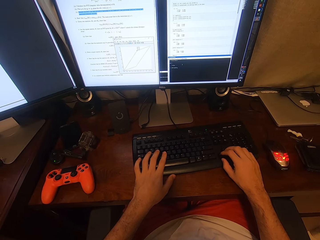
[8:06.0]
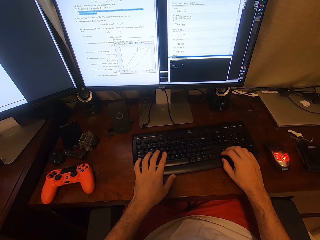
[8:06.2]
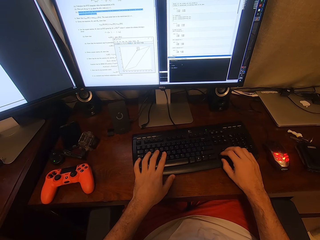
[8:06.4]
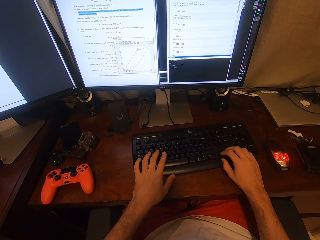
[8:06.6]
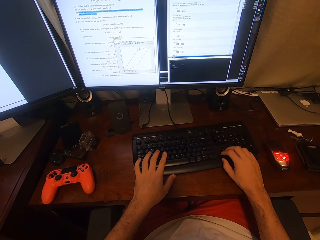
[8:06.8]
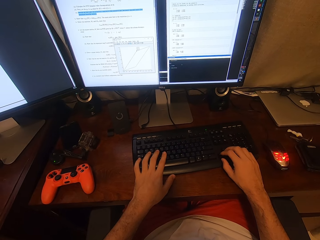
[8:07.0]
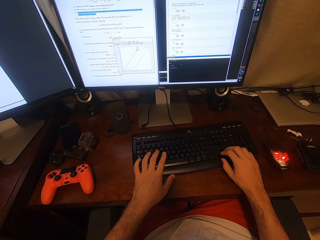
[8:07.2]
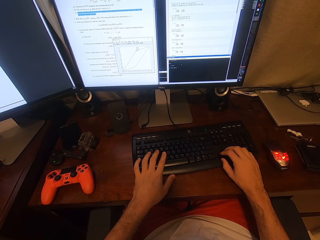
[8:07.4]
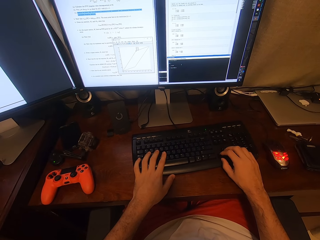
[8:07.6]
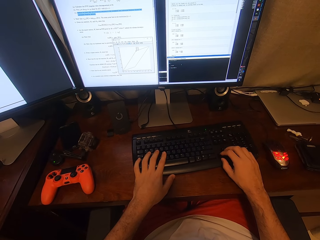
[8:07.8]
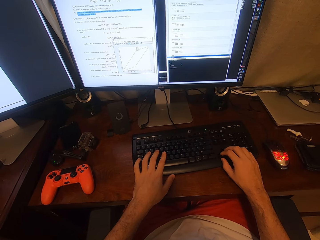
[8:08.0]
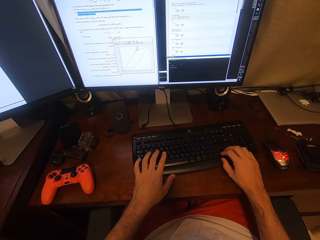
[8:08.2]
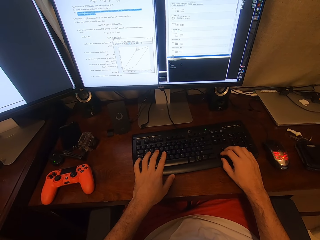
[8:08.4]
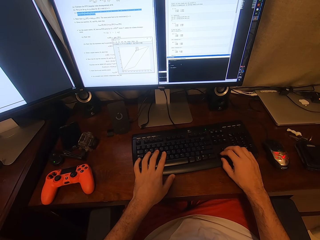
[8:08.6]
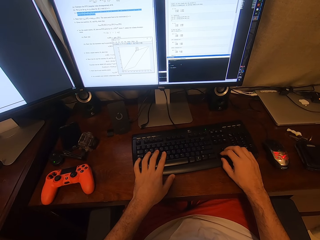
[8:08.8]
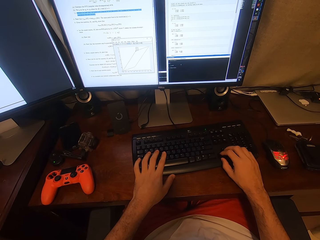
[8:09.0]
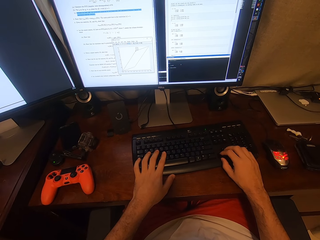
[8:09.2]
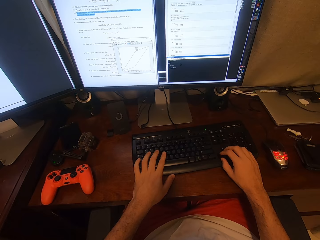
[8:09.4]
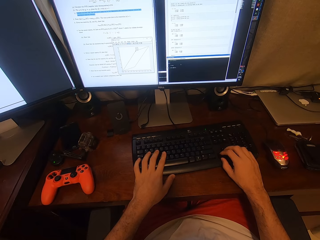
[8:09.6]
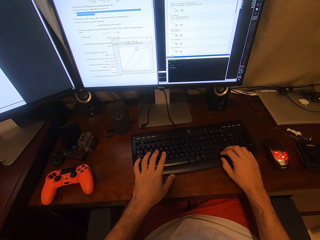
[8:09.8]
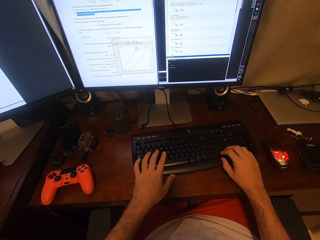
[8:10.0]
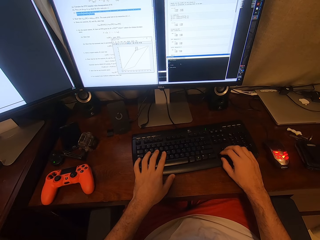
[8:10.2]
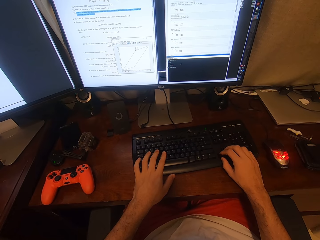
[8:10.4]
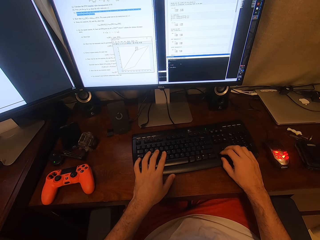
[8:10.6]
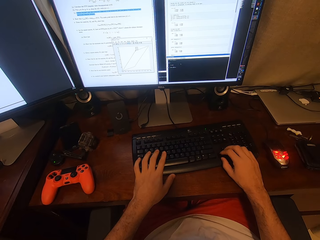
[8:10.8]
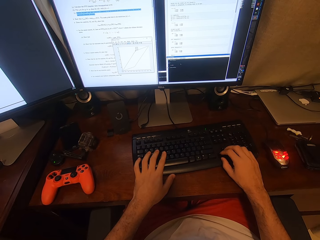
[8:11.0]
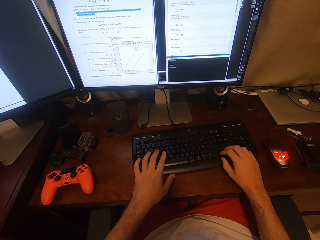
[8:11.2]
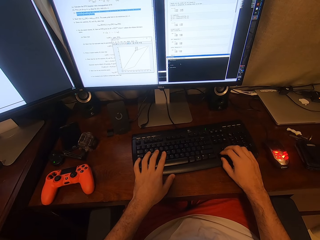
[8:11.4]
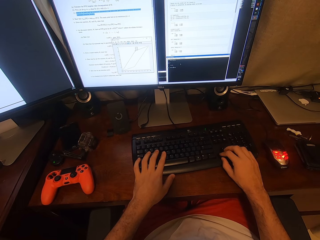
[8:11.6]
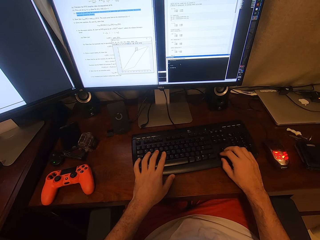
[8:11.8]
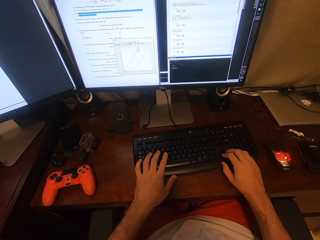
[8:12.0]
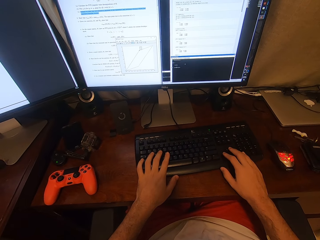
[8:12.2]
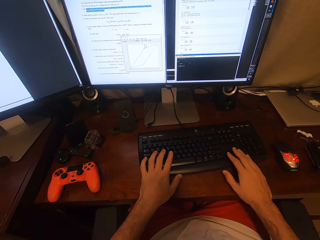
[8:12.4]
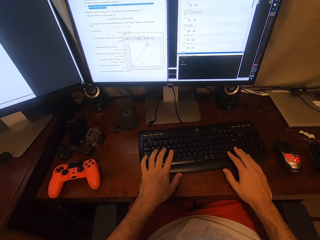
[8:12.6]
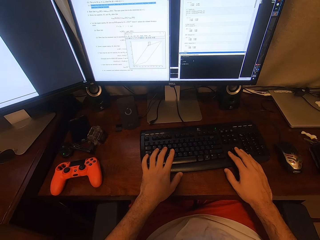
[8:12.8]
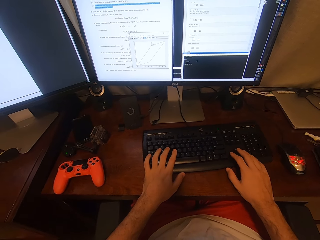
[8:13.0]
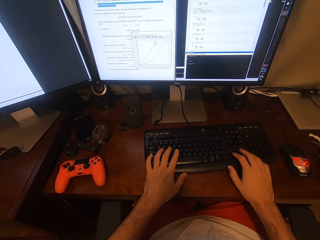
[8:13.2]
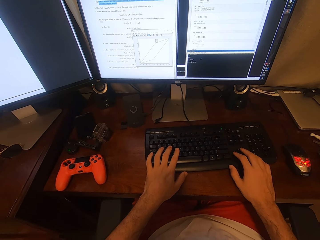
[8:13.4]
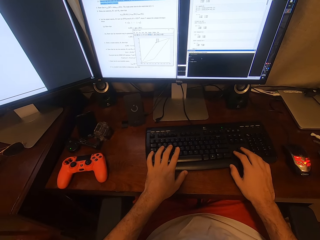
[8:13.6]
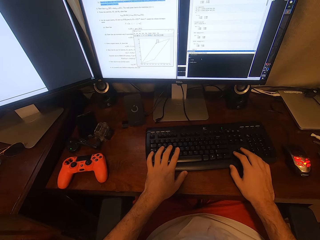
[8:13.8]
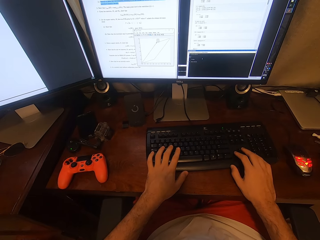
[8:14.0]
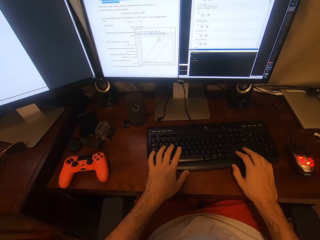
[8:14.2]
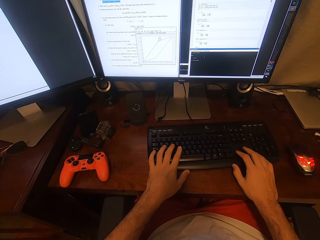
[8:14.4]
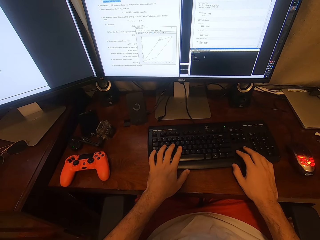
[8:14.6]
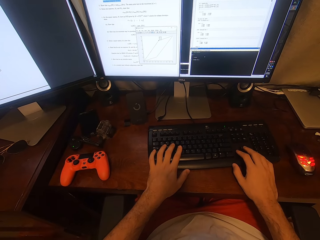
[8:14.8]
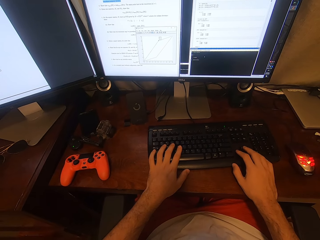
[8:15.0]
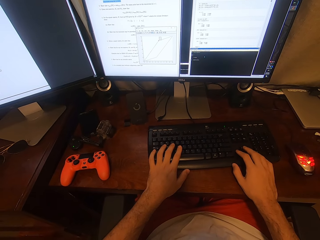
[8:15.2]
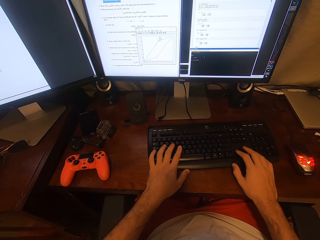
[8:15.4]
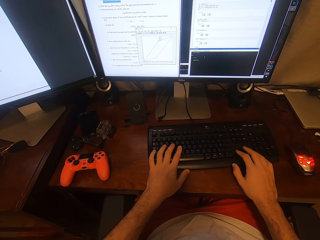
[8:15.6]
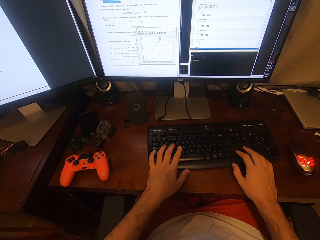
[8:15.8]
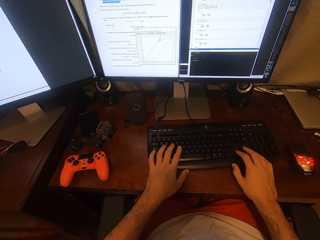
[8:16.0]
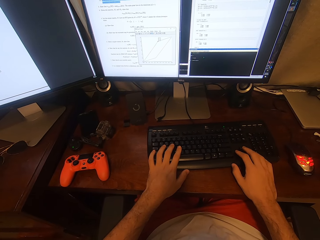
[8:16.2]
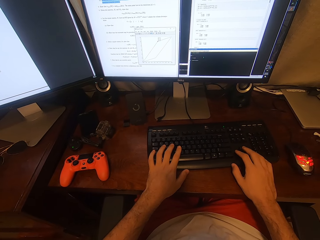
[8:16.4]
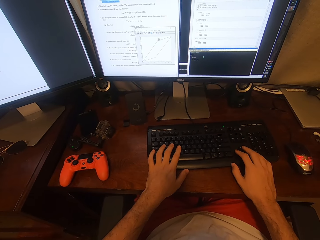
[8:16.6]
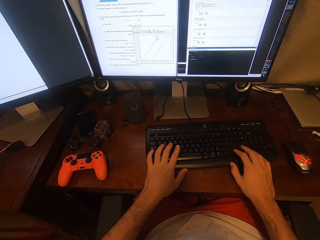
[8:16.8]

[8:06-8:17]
The camera wearer stares at the computer. They stare at the computer again. They hold the keyboard with both hands.

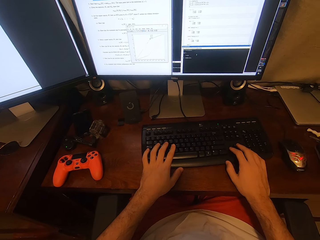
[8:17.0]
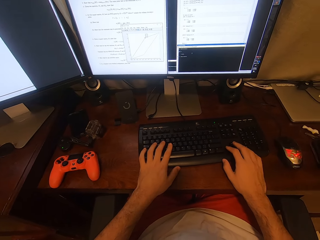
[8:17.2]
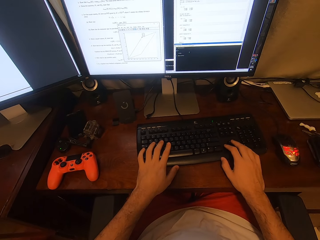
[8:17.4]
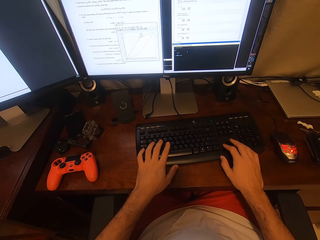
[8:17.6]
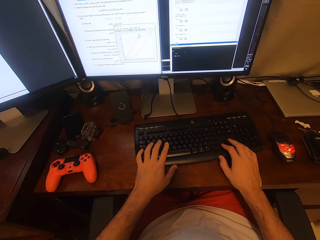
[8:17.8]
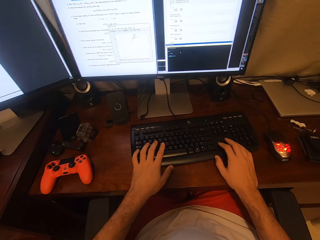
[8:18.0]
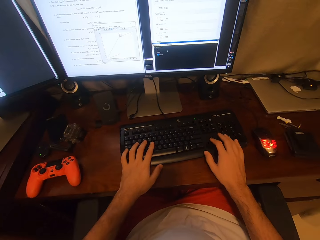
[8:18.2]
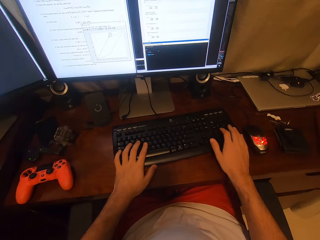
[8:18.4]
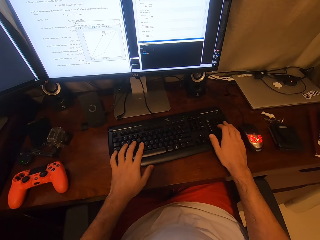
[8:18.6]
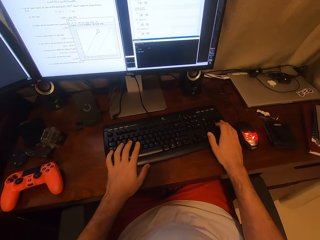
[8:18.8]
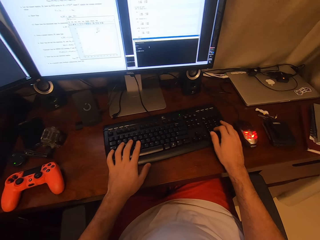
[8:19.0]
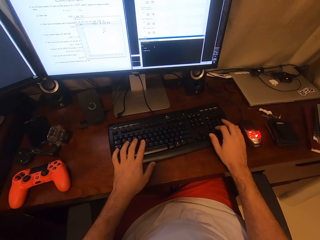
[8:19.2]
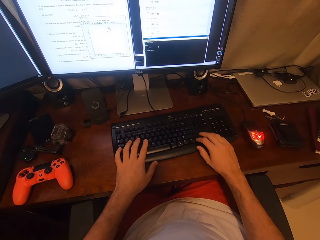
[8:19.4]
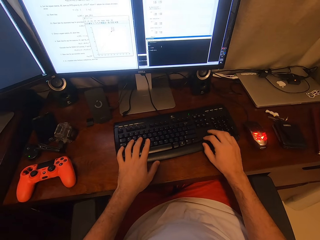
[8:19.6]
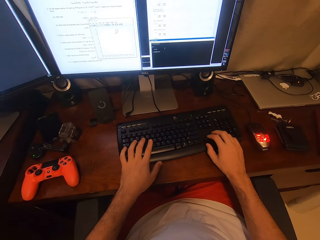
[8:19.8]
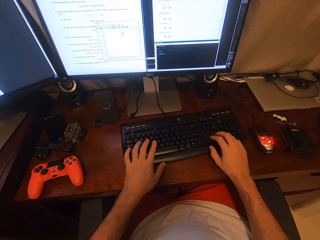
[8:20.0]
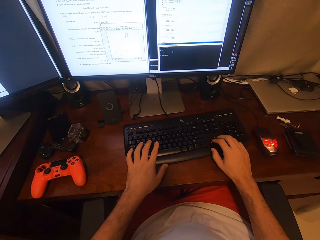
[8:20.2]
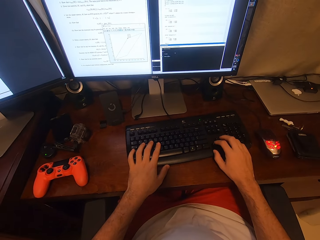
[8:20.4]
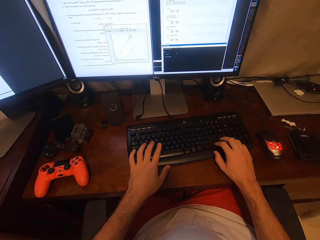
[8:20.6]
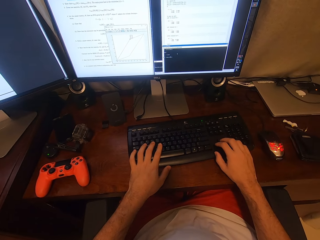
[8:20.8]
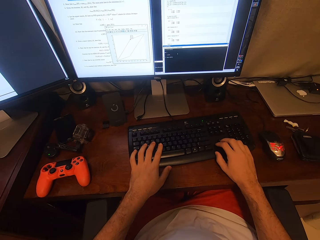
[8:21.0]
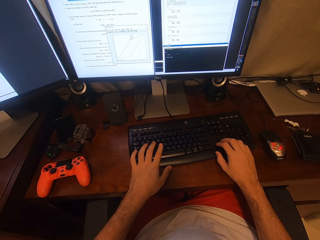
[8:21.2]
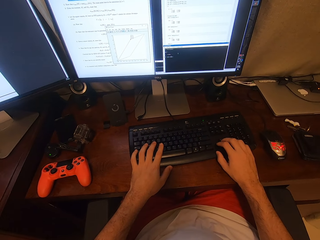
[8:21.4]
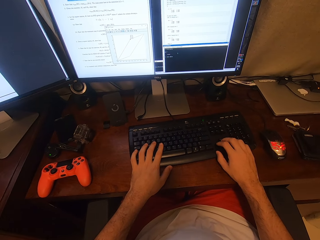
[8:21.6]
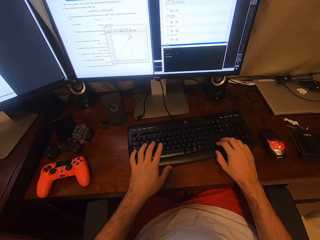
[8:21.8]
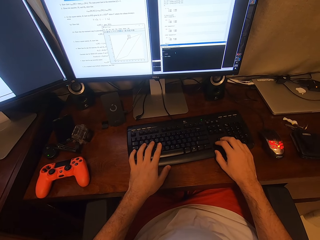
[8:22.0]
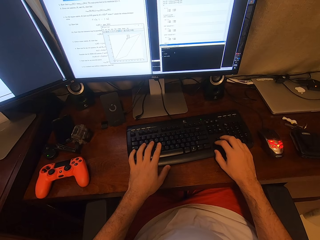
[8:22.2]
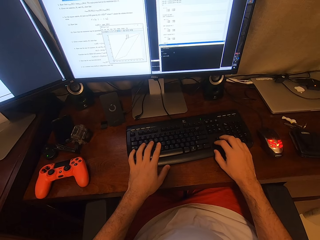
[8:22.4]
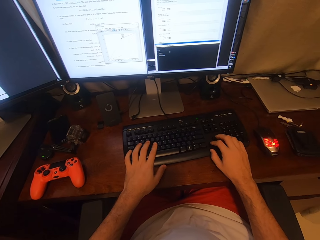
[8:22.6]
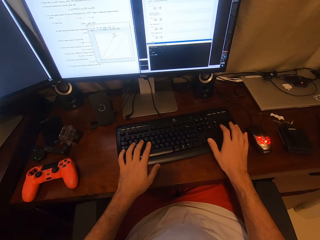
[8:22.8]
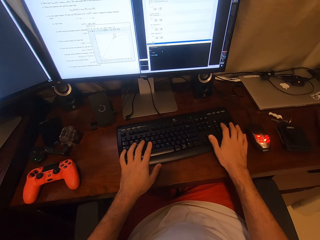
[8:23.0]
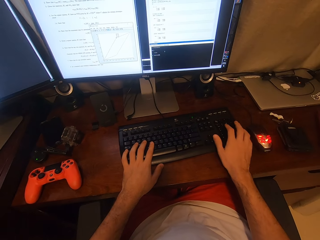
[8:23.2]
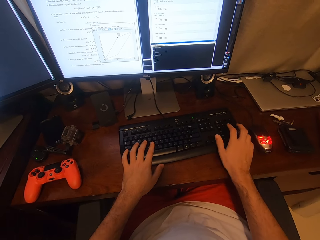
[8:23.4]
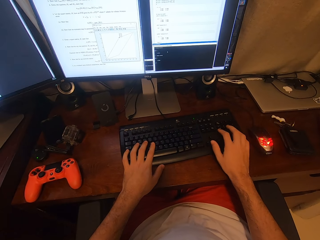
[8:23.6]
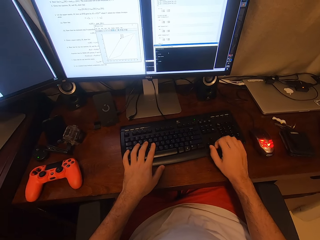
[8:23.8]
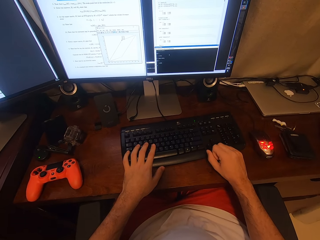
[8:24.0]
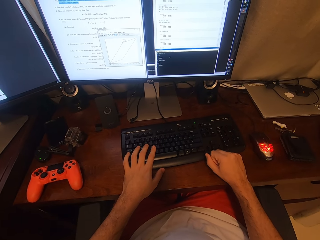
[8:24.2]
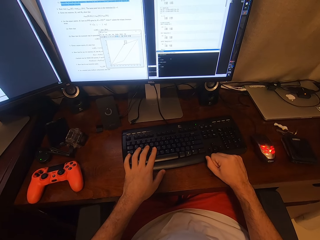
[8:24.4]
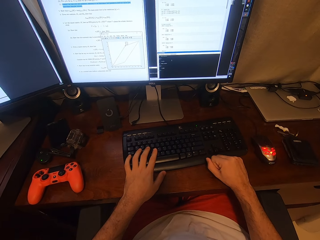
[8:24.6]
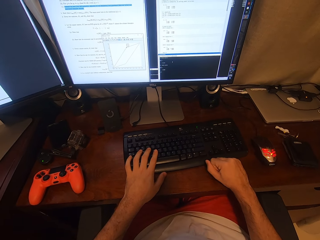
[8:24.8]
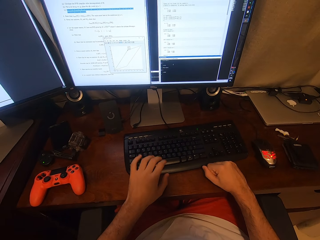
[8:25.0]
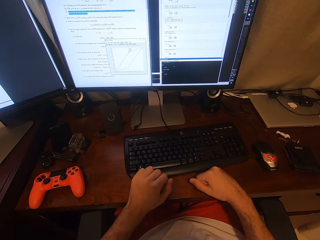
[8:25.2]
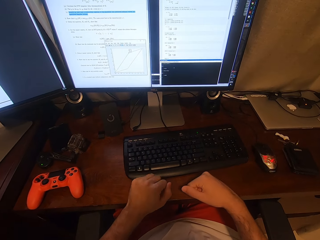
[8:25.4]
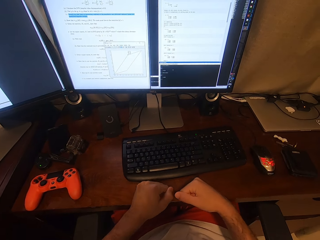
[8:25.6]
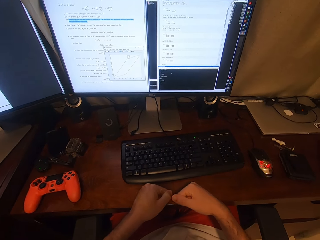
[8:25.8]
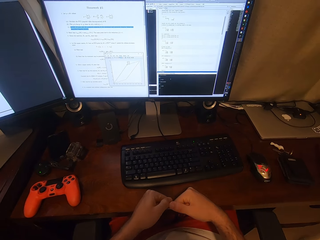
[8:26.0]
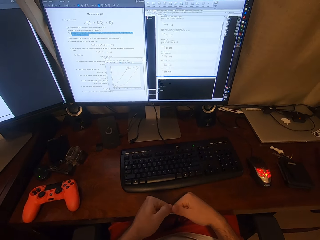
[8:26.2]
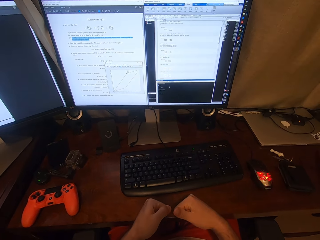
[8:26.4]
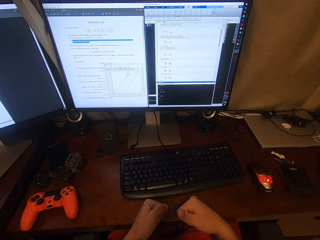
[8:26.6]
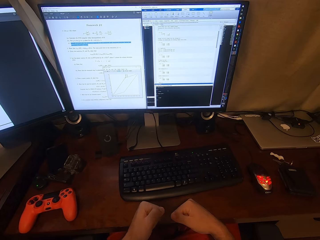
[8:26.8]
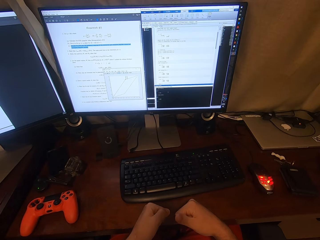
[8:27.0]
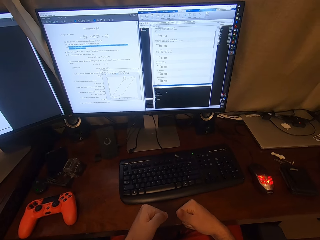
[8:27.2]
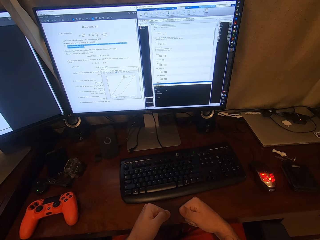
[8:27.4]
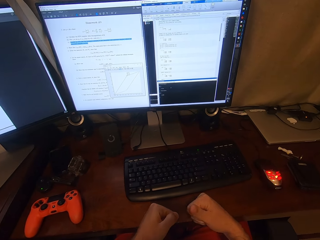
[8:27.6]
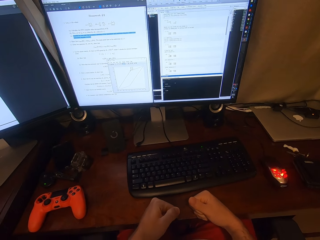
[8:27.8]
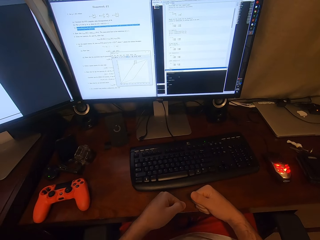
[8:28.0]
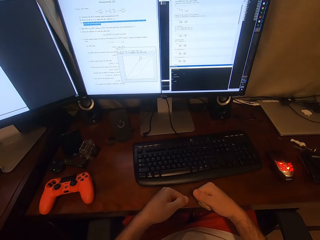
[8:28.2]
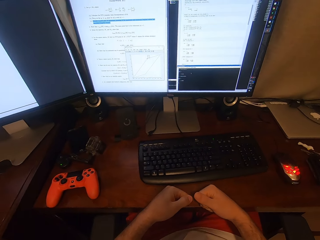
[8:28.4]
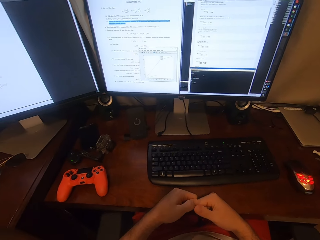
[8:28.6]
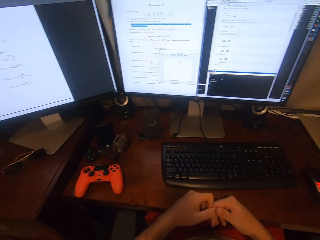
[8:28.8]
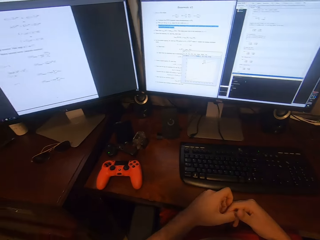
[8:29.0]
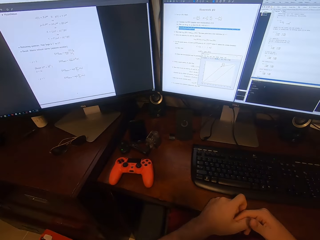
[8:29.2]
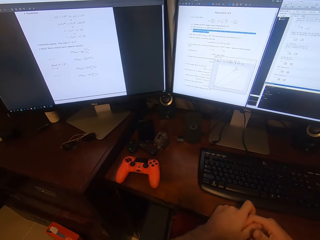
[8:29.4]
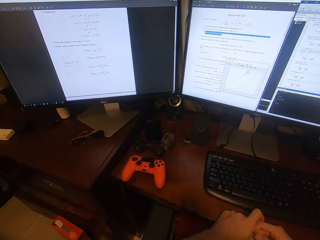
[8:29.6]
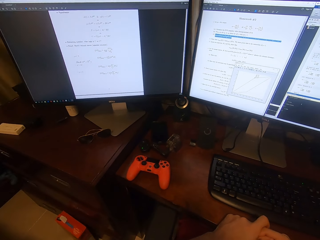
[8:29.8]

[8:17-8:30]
The camera wearer stares at the computer. They type on the keyboard repeatedly. They make a fist. They tap on the table with both hands. They stare at the computer.
